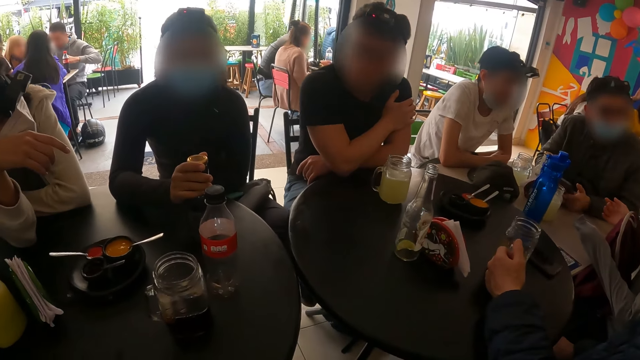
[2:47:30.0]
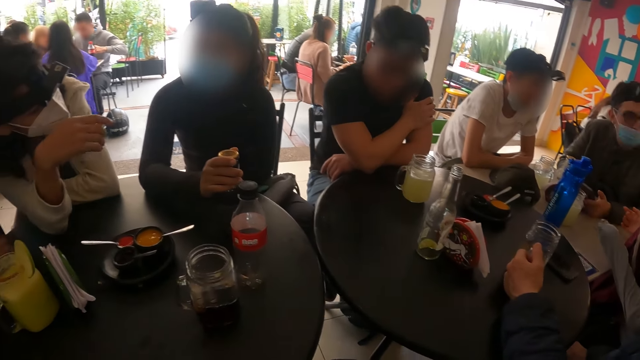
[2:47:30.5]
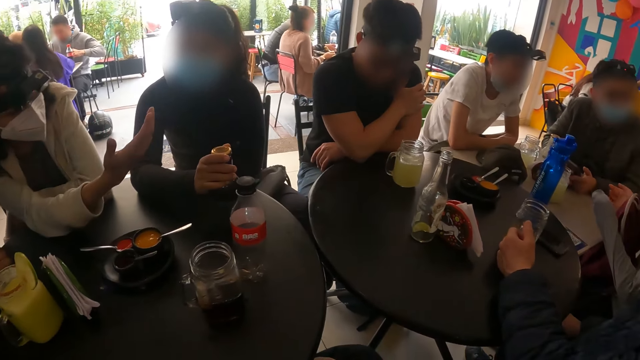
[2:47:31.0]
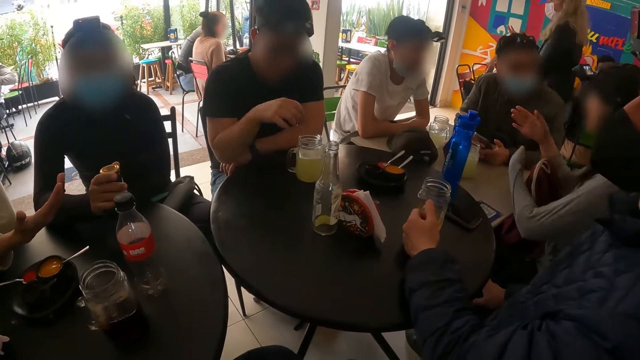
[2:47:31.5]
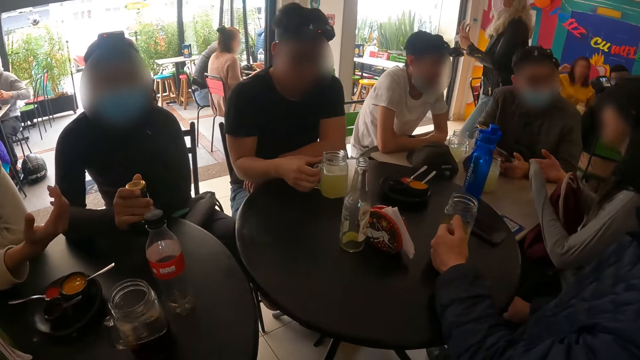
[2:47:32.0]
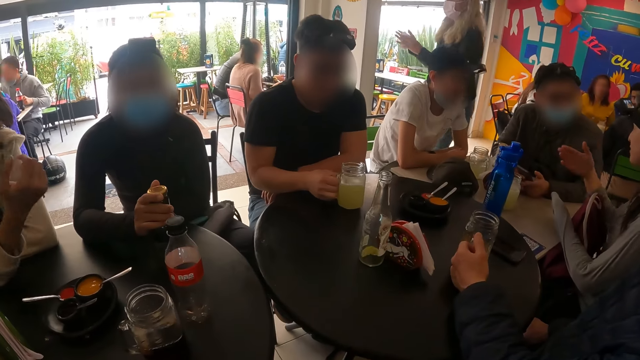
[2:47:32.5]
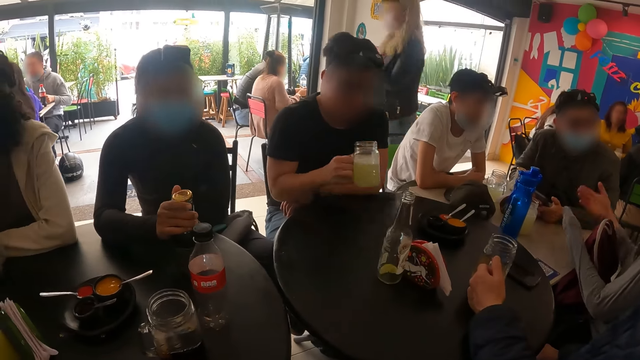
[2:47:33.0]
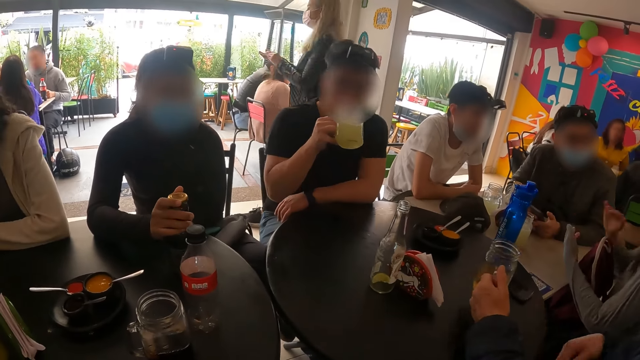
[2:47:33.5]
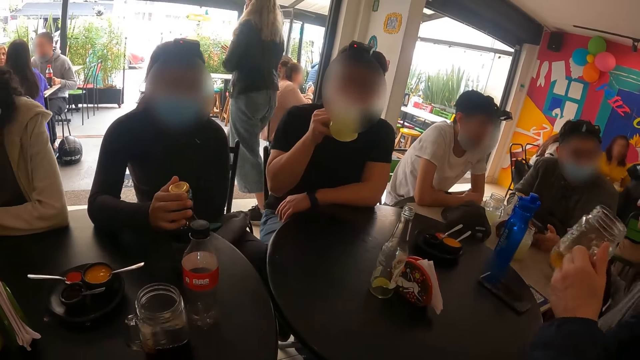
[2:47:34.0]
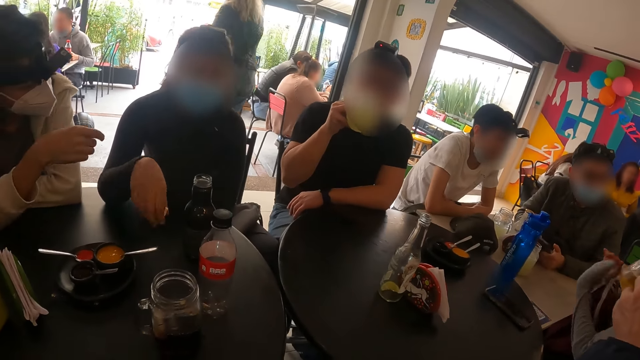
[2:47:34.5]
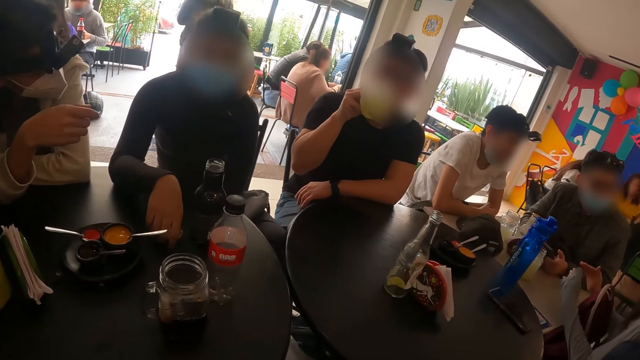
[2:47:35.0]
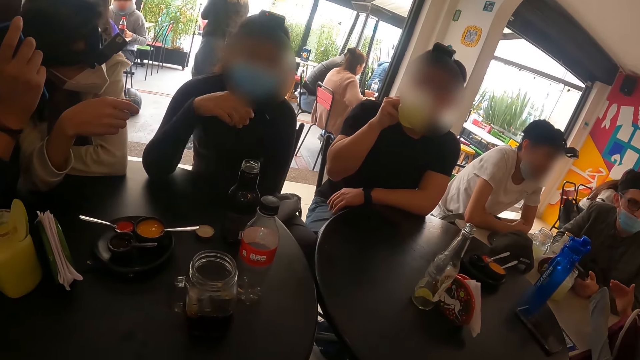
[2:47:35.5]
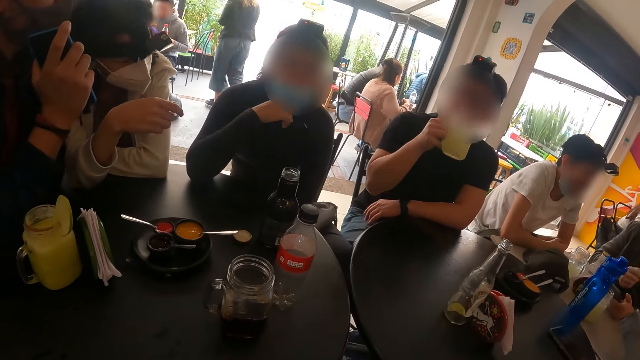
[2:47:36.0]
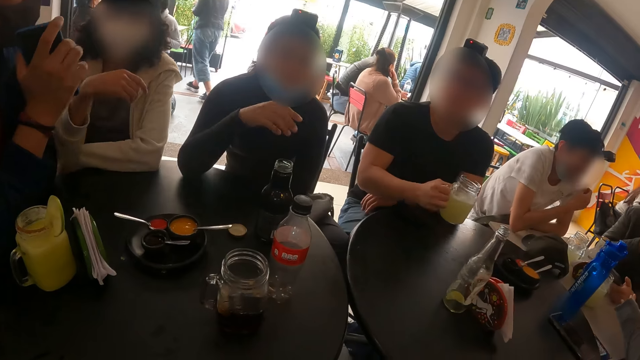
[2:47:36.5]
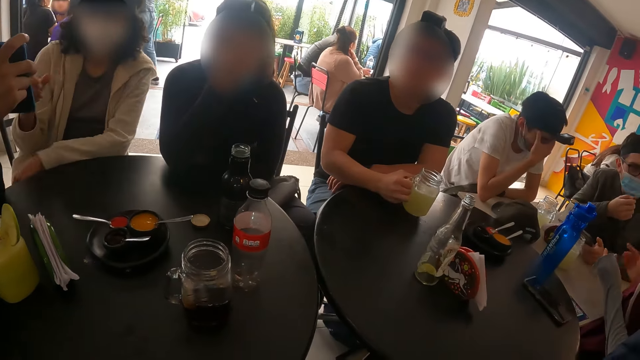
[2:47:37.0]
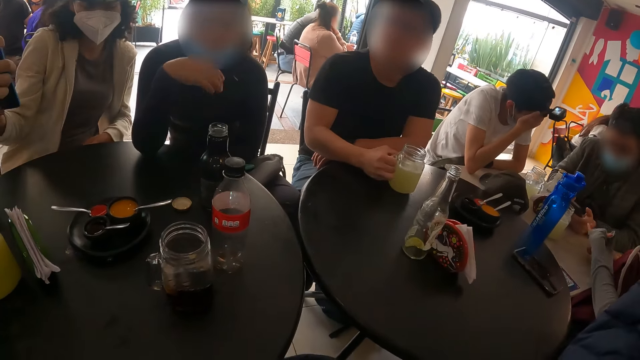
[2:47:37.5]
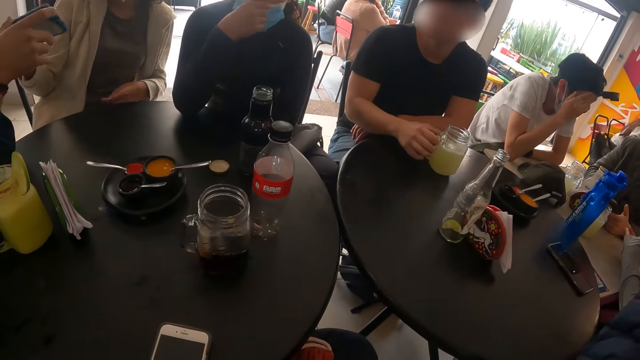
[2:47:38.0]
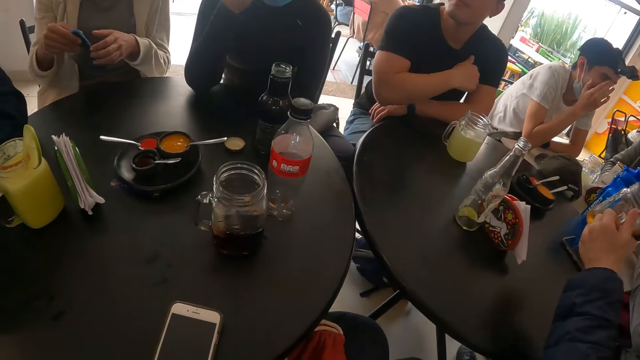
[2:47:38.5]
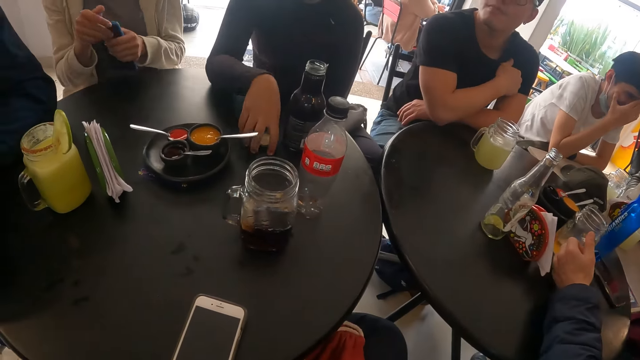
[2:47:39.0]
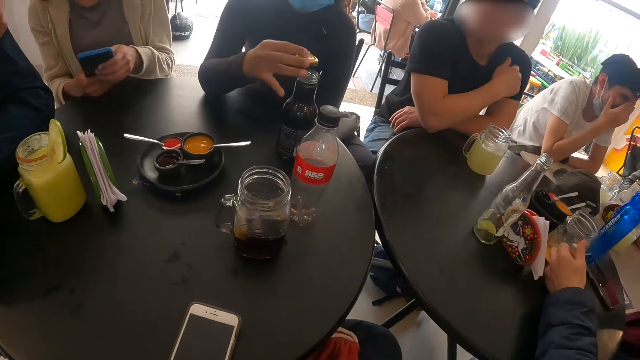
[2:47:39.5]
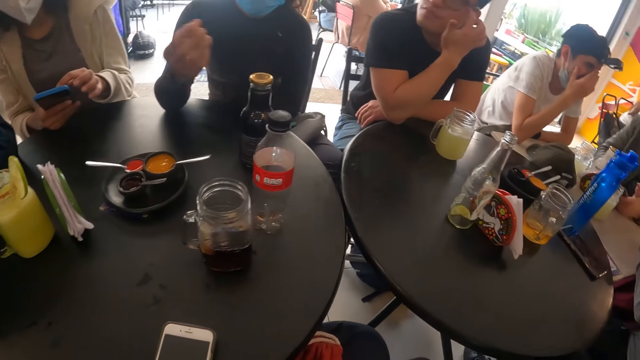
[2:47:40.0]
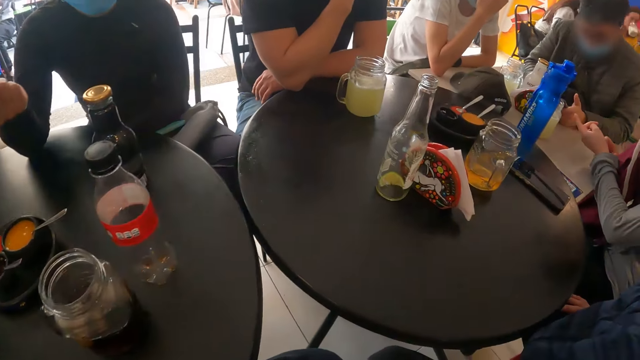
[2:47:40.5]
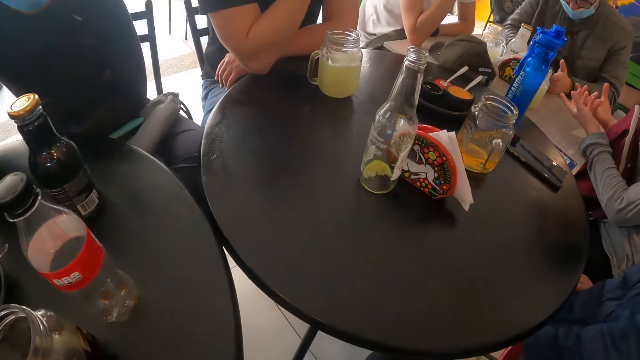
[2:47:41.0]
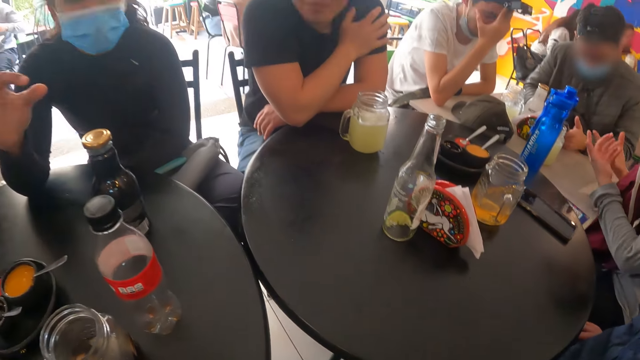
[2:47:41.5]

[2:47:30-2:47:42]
The man picks the cup from the table with his right hand and drinks juice from the cup with his right hand. Another man picks the cup from the table with his left hand and drinks juice from the cup with his left hand. The first man drops the cup on the table with his right hand. A third man gives a phone to a woman with his right hand. The camera wearer looks around the table. The second man drops the cup on the table with his left hand. Another woman picks the bottle lid from the table with her right hand and covers the bottle on the table with the lid in her right hand. The first woman operates the phone with her left hand.

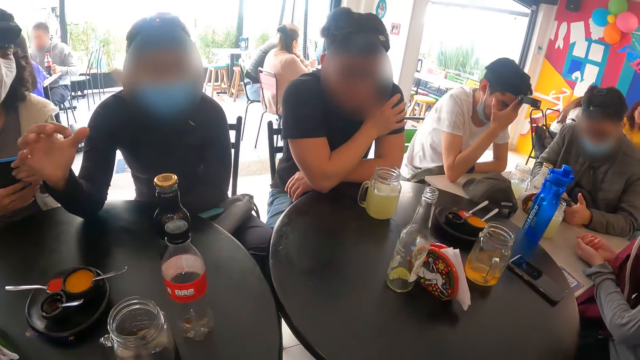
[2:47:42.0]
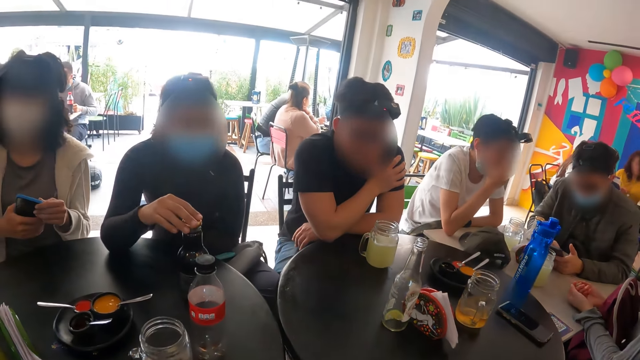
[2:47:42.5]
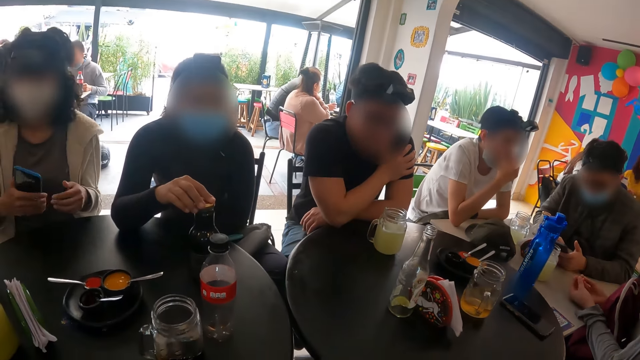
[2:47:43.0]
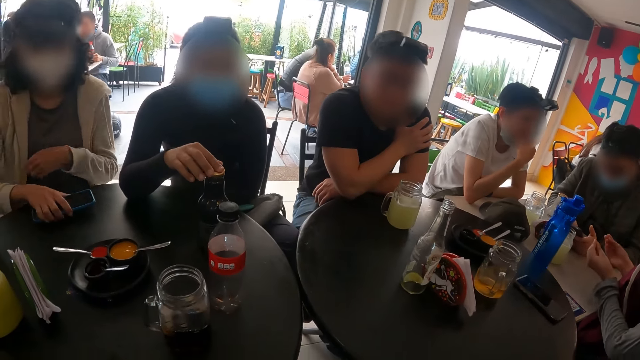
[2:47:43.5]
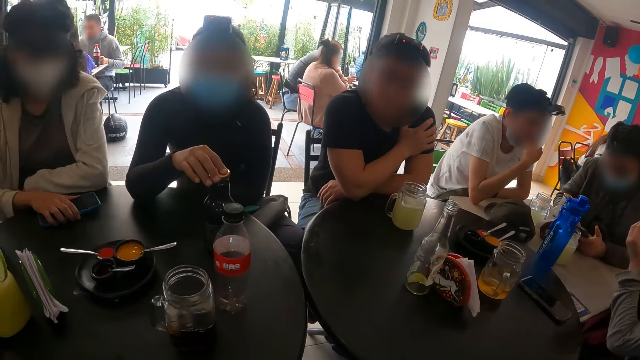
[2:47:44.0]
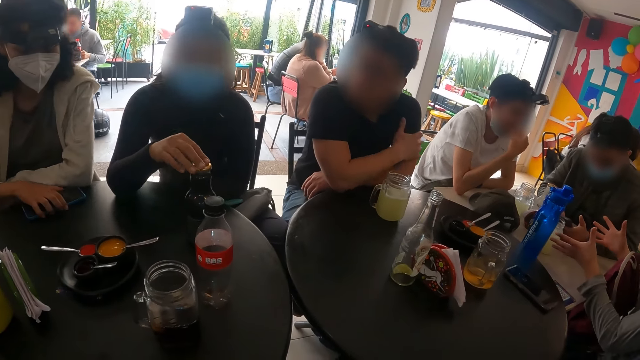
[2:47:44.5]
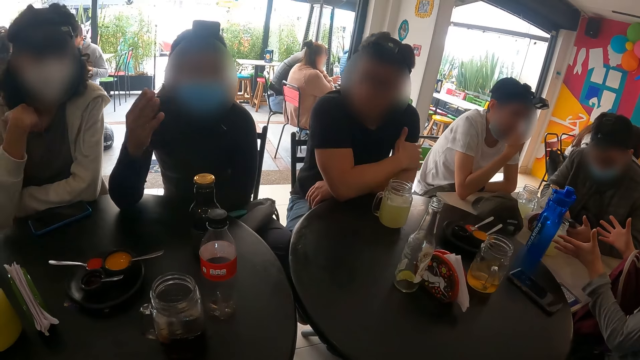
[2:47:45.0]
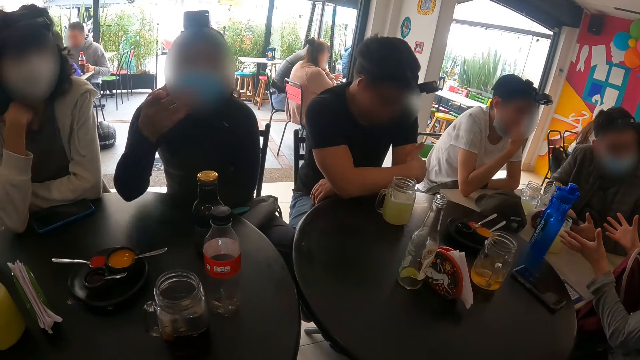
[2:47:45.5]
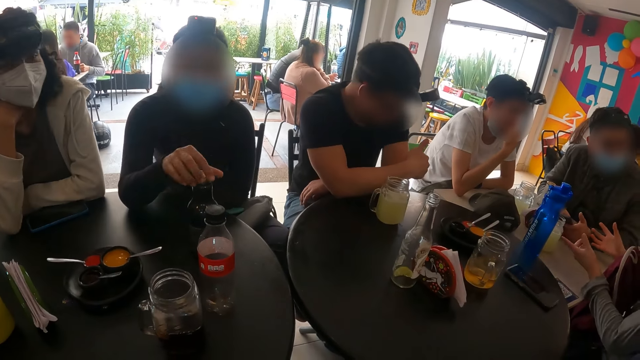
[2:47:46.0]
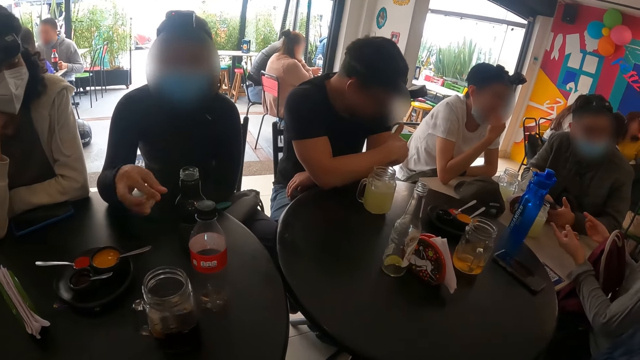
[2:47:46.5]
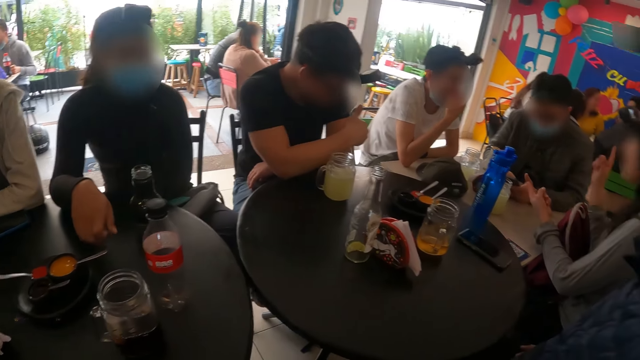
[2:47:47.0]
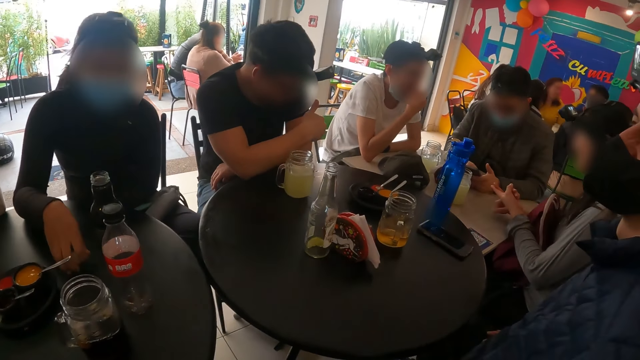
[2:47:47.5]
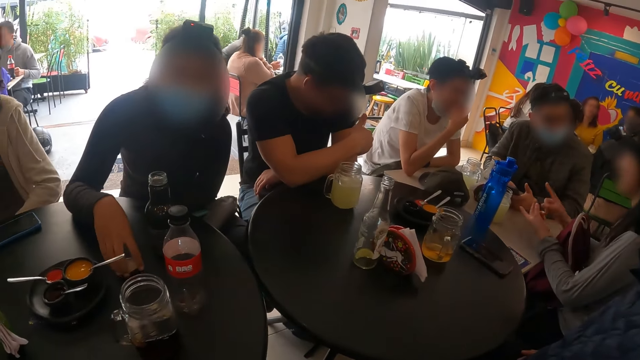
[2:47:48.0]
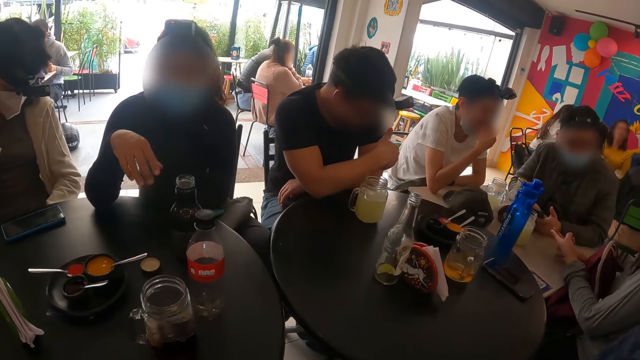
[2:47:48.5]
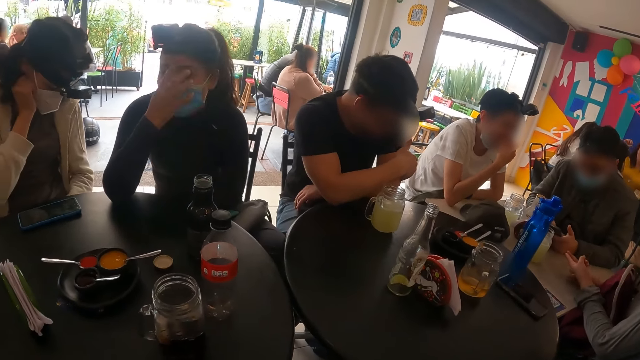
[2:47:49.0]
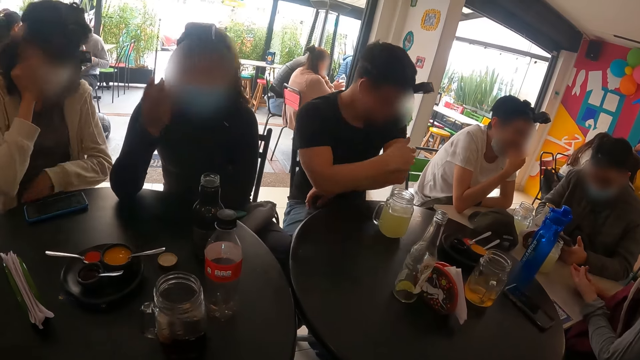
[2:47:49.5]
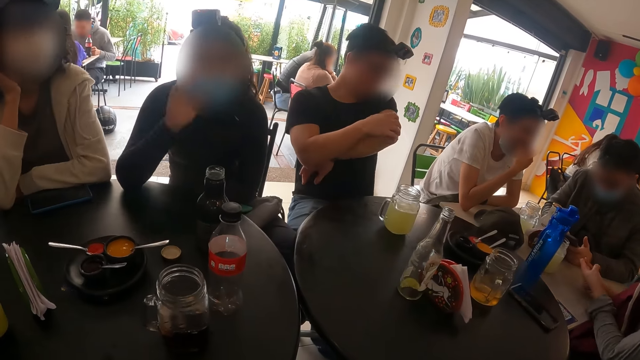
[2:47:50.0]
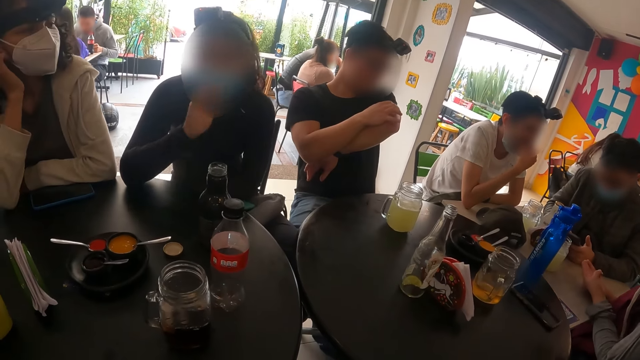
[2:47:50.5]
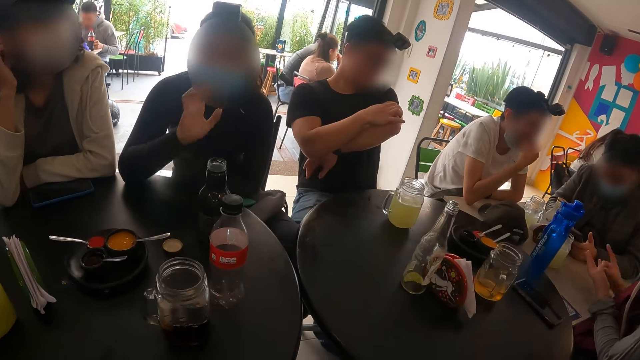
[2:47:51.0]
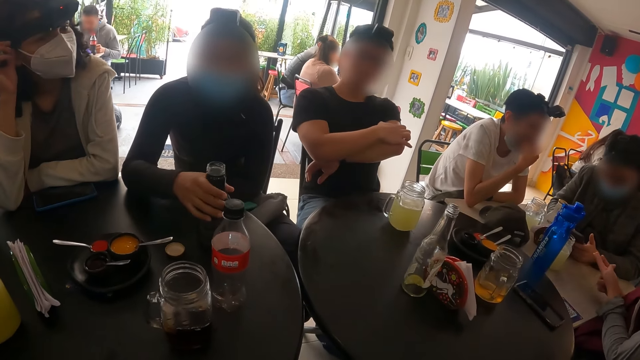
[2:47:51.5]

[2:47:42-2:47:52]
The woman touches the bottle on the table with her right hand. Another woman drops the phone on the table with her right hand. A person shows hand gestures. The first woman opens the bottle on the table with her right hand and drops the bottle lid on the table with her right hand.
